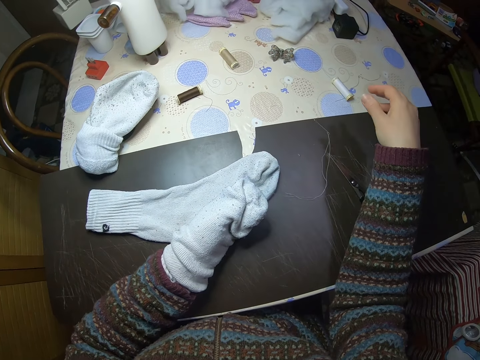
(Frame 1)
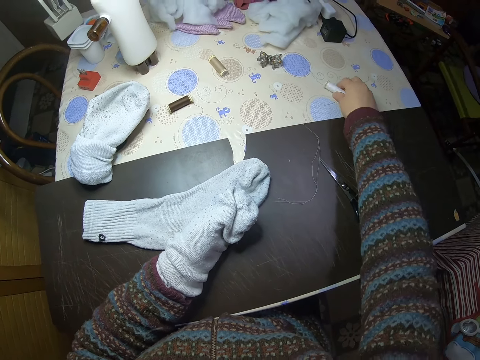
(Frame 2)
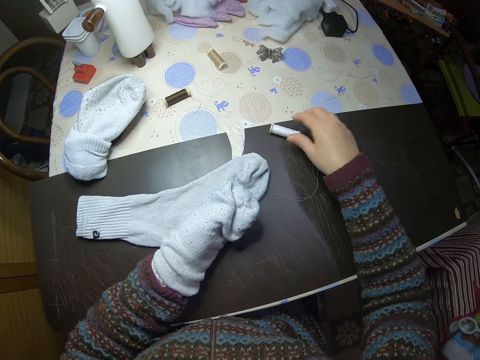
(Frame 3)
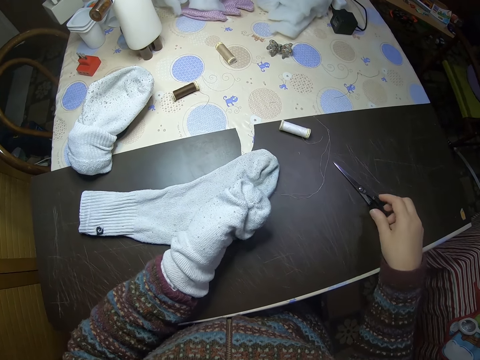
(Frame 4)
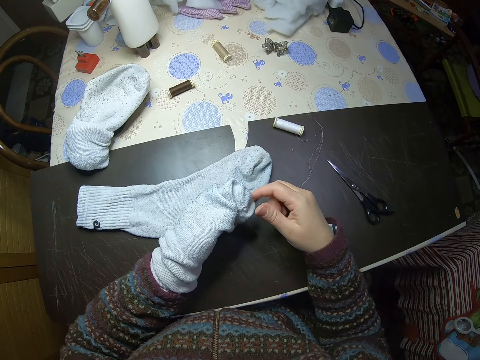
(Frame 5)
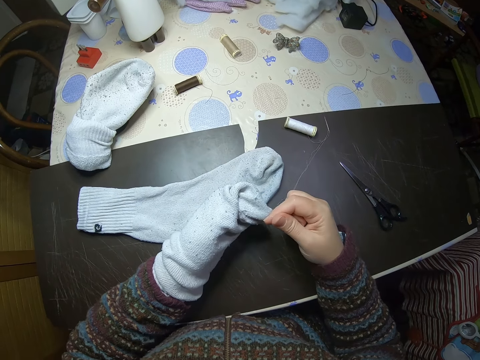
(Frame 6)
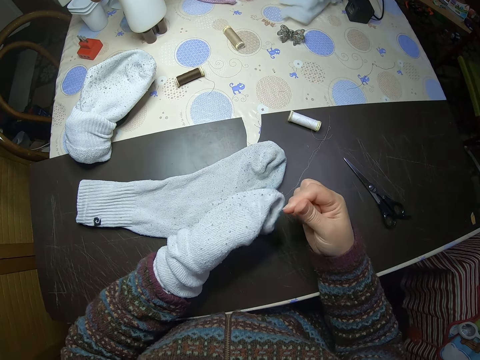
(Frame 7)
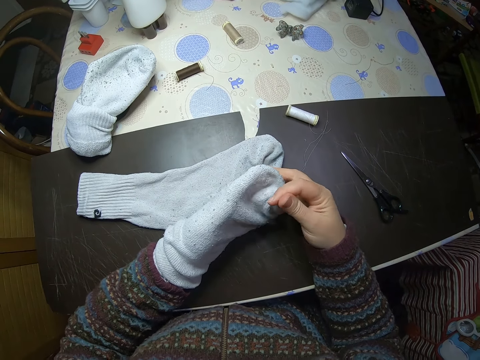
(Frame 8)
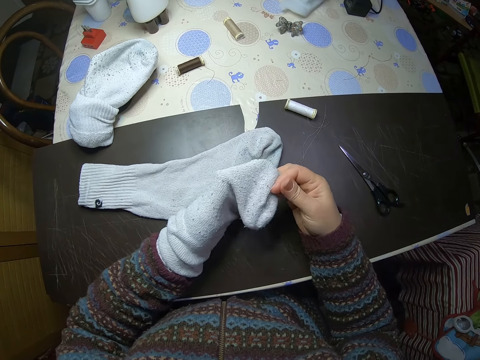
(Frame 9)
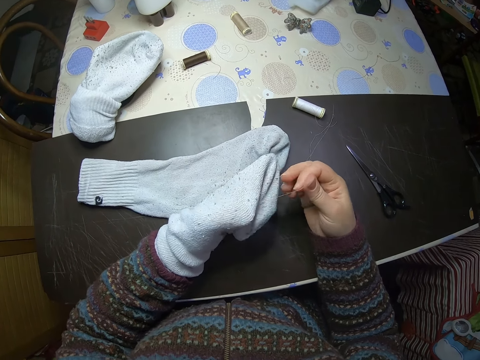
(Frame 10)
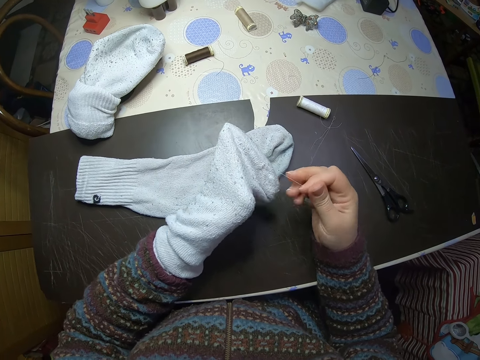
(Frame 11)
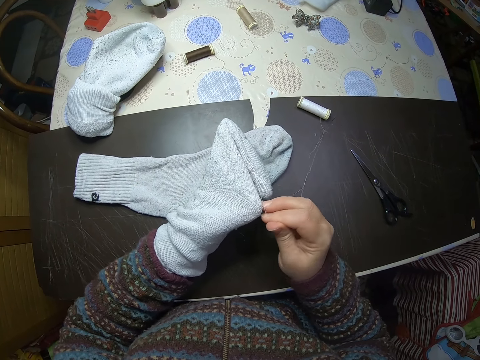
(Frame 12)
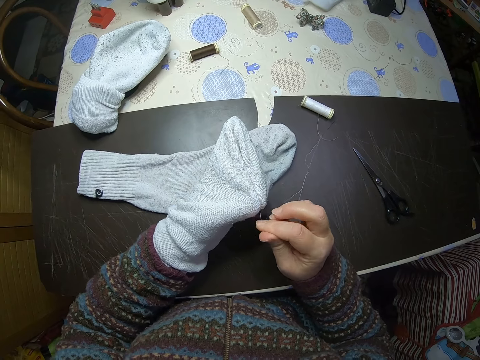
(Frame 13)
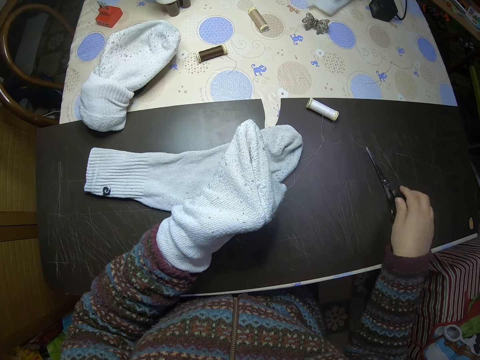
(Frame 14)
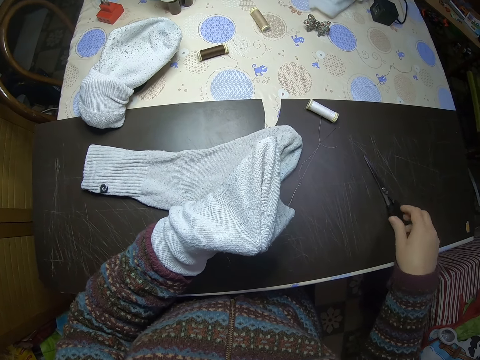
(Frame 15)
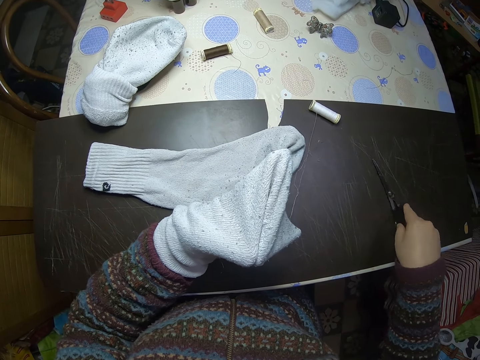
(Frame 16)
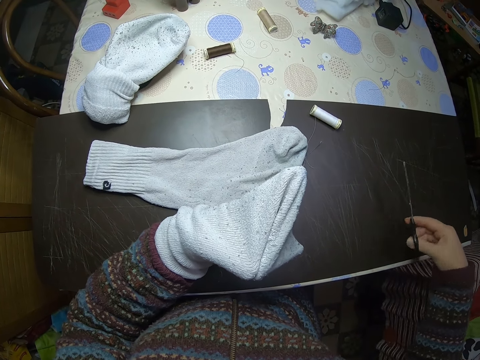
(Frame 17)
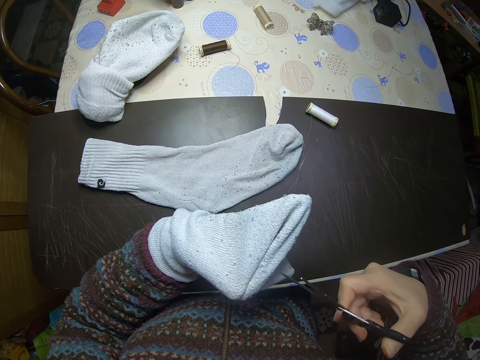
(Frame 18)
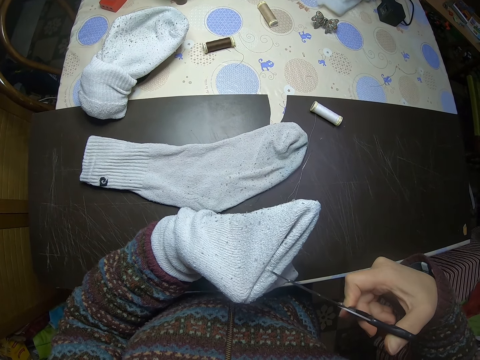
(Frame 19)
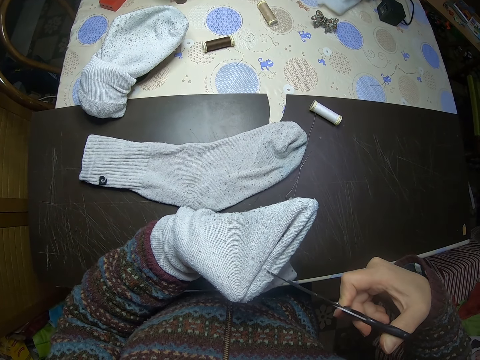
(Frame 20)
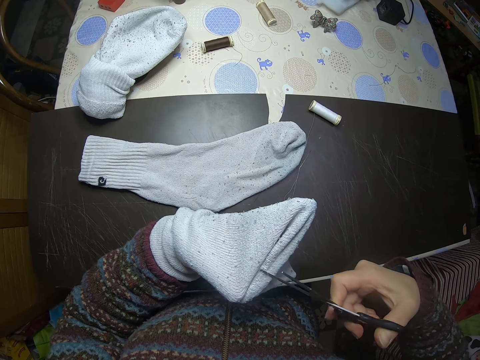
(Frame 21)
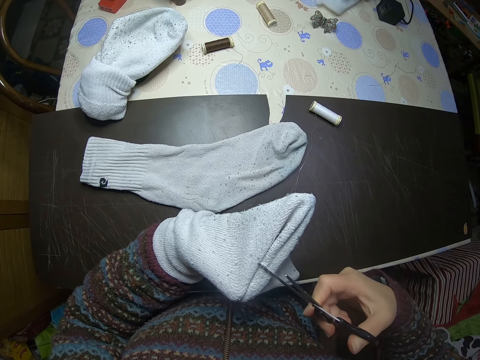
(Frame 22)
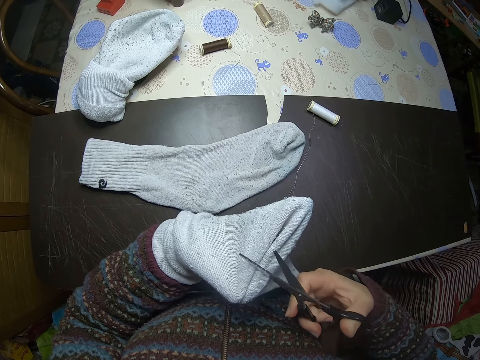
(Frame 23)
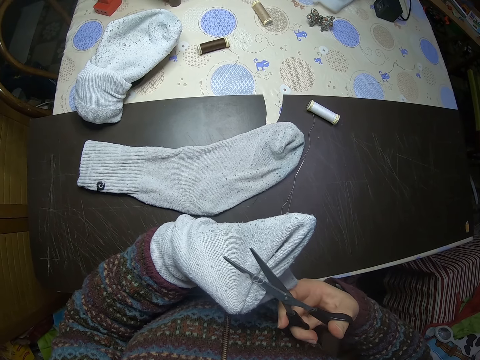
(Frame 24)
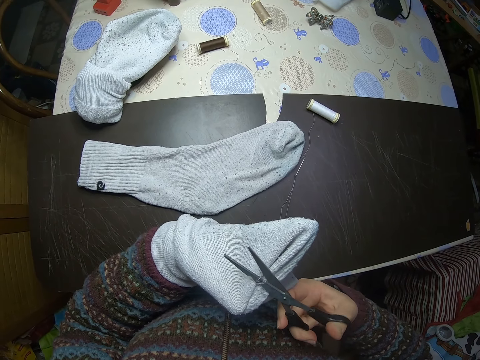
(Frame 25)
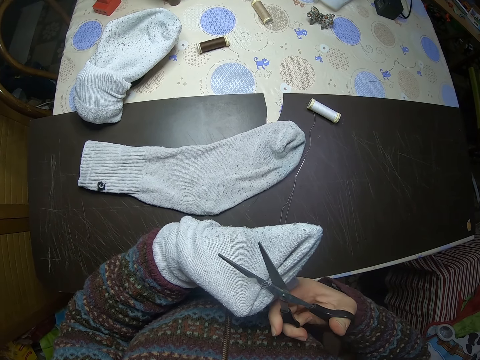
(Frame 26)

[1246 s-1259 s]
The camera wearer picks up the thread yarn from the table. She places the yarn on the table. She touches the scissors on the table. She inspects the thread on the sock. She adjusts the thread. She holds the thread with her left hand. She picks up the scissors on the table. She cuts the thread on the socks.

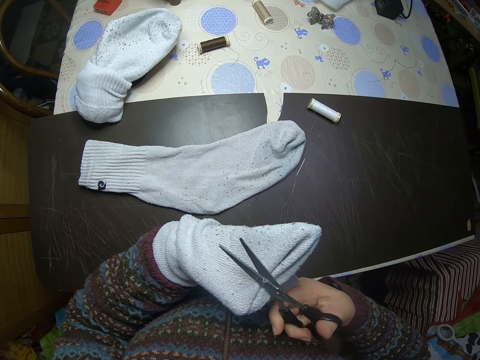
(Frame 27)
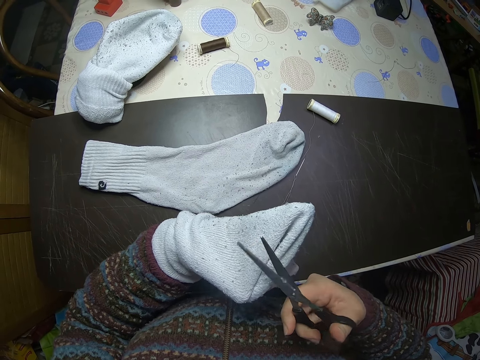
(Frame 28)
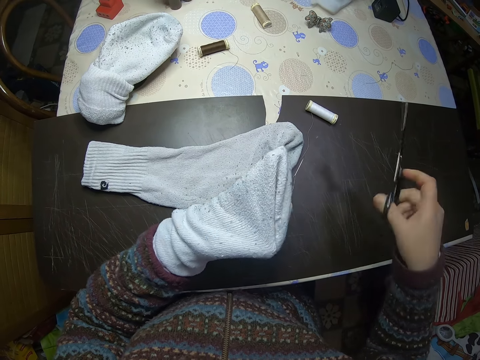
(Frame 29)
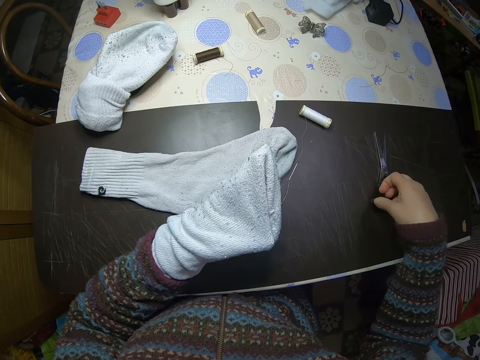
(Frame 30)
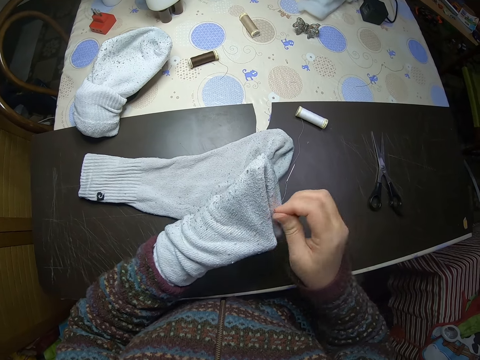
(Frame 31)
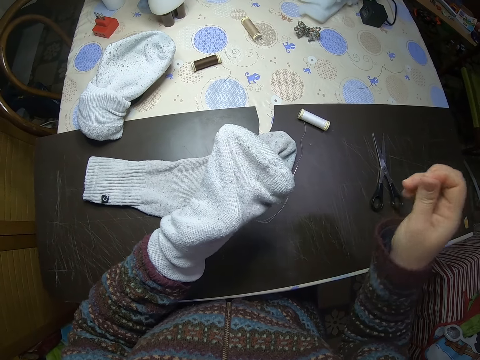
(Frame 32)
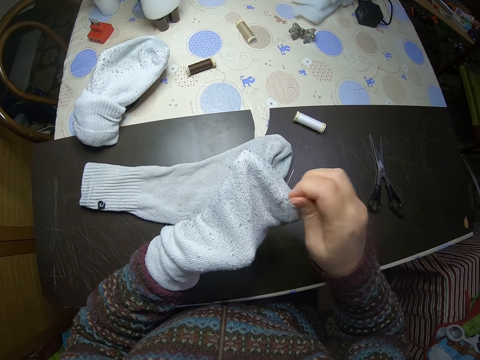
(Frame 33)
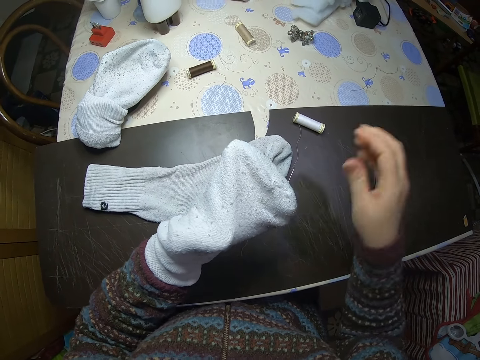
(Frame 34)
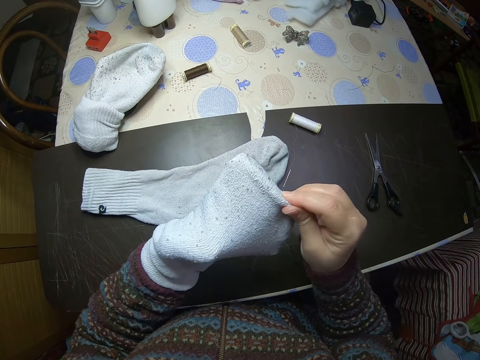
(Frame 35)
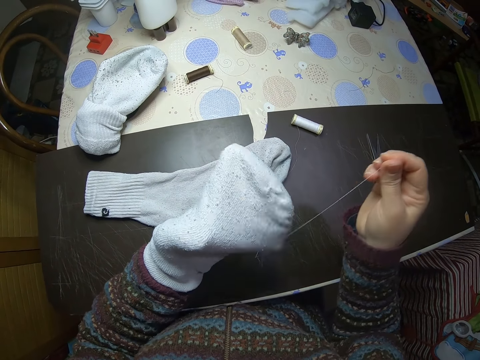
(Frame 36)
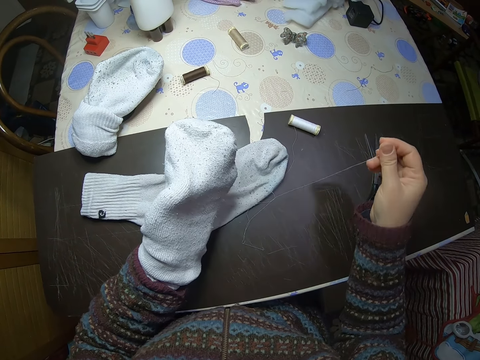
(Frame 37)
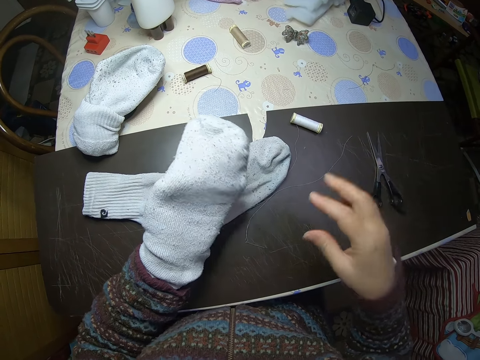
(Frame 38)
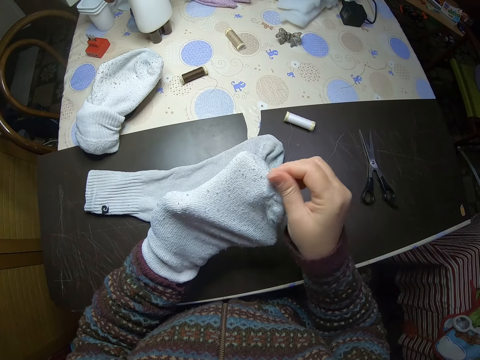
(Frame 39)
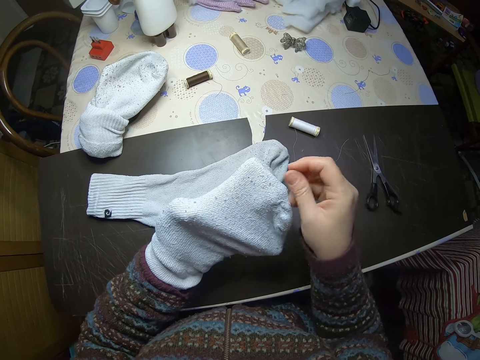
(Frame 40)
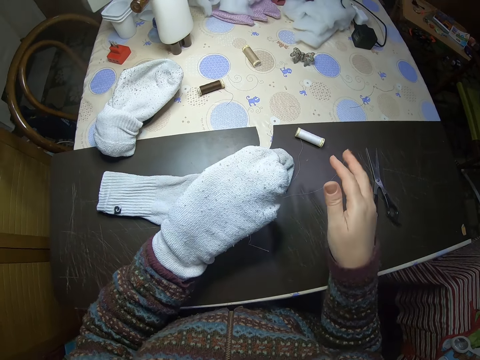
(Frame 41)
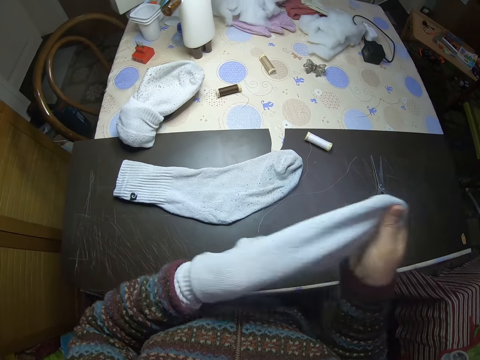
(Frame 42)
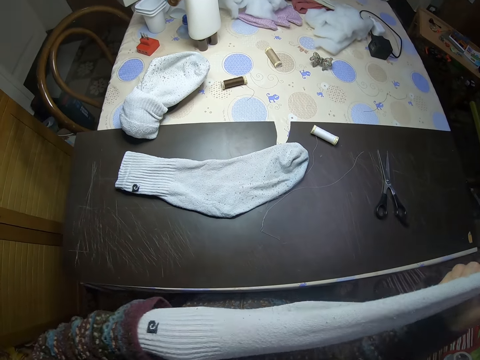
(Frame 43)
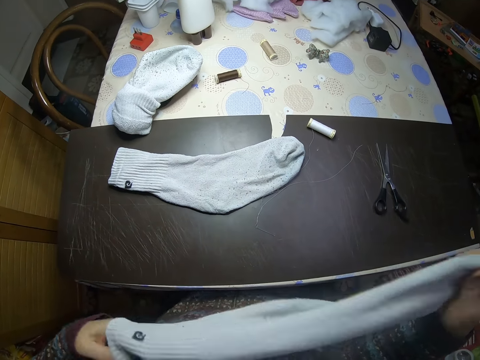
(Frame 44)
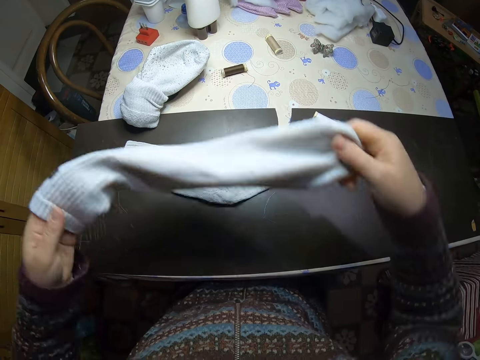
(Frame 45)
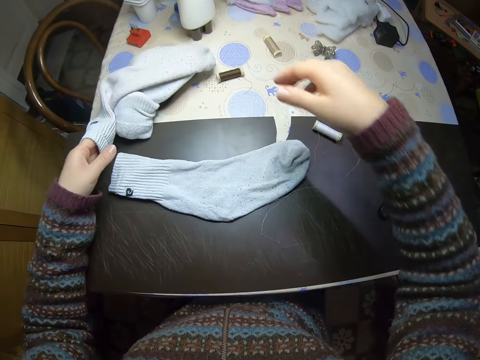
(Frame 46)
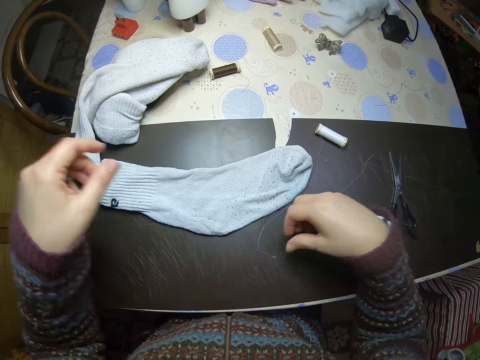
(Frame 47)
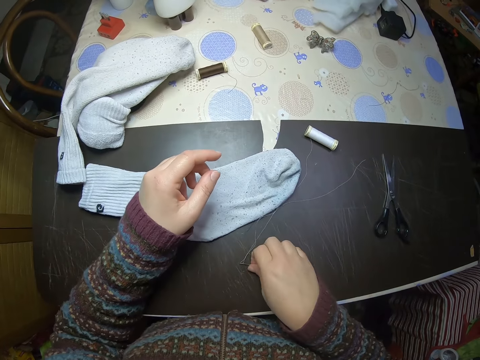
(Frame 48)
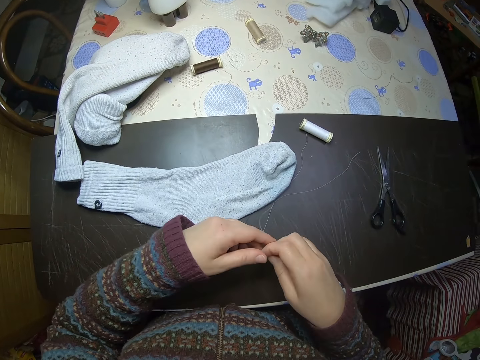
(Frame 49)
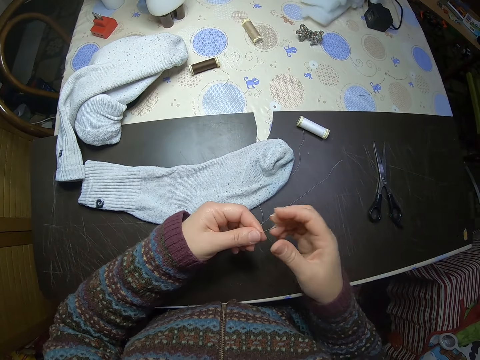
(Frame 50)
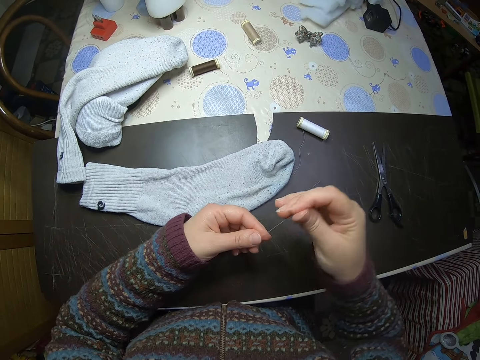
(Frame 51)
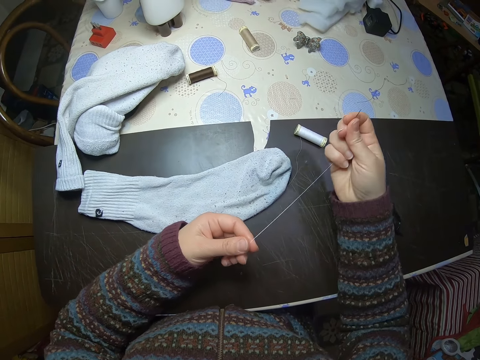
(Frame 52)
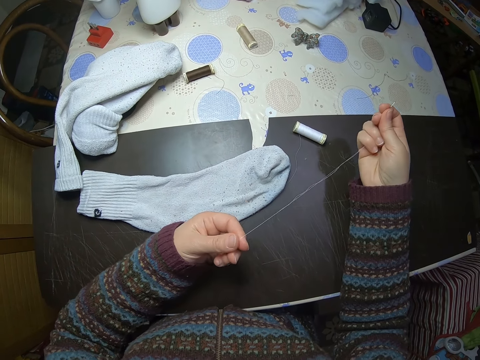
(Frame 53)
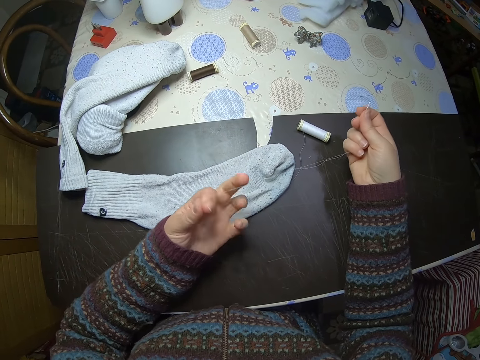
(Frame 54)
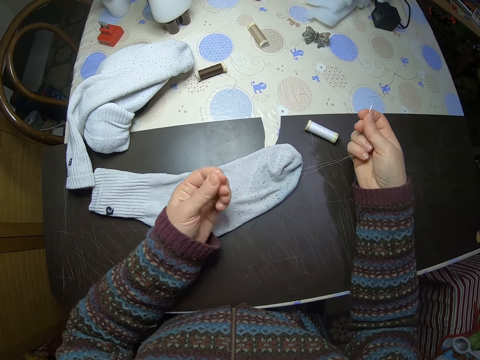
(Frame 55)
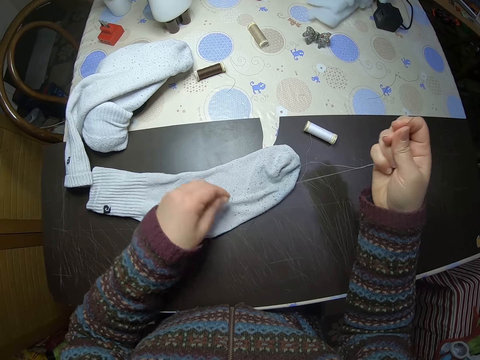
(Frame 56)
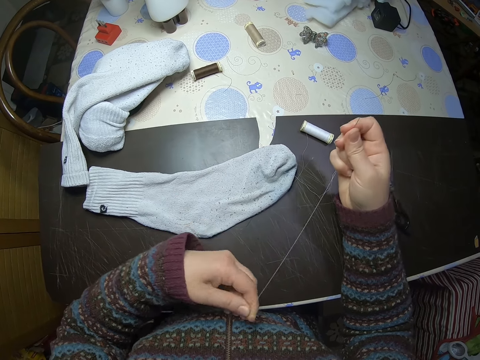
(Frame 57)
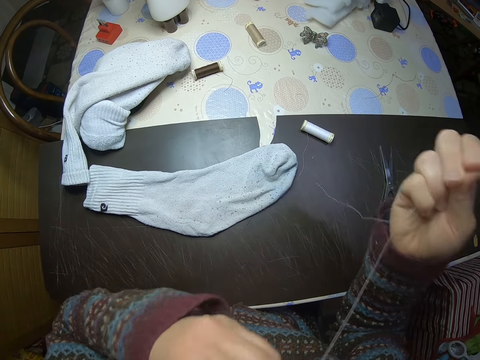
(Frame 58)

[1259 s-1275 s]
The camera wearer places the scissors on the table. She removes threads from the sock. She removes the sock from her left hand. She places the sock on the table. She picks up the needle and thread from the table. She inspects the thread. She adjusts the thread.
